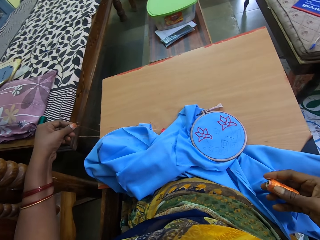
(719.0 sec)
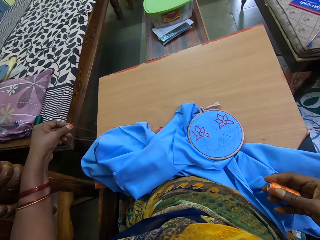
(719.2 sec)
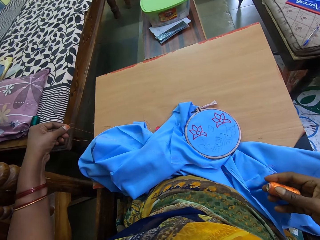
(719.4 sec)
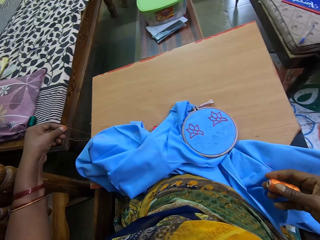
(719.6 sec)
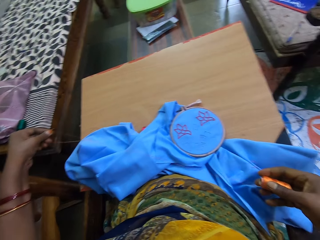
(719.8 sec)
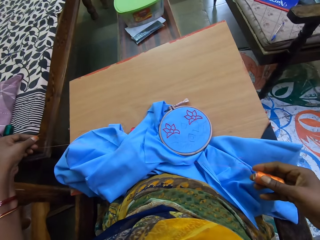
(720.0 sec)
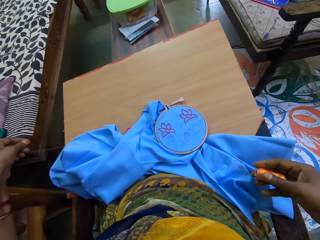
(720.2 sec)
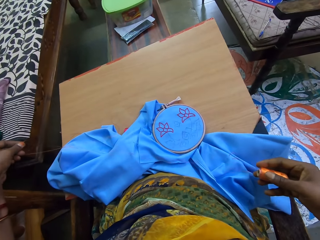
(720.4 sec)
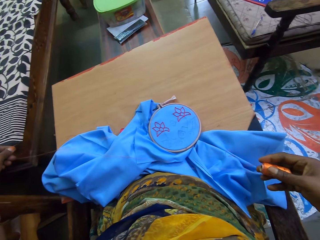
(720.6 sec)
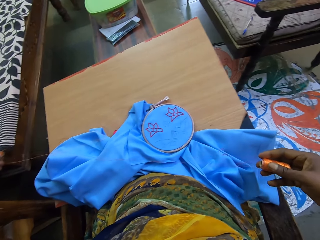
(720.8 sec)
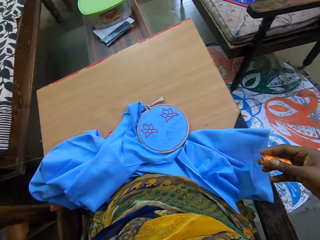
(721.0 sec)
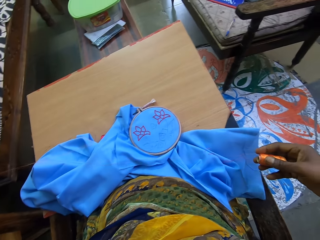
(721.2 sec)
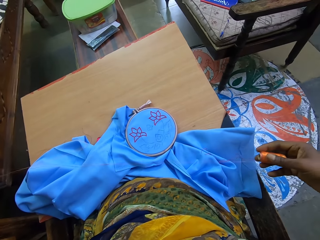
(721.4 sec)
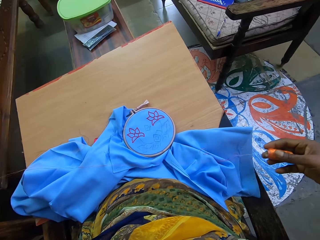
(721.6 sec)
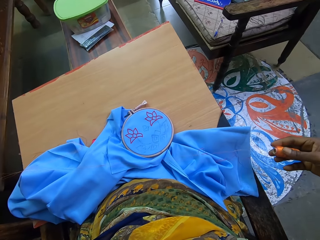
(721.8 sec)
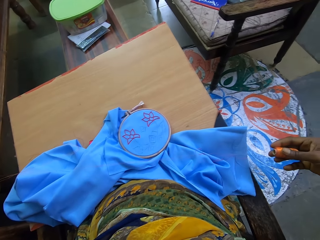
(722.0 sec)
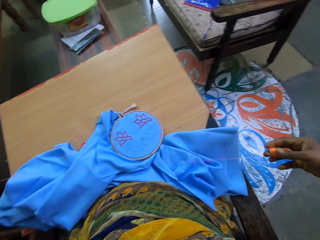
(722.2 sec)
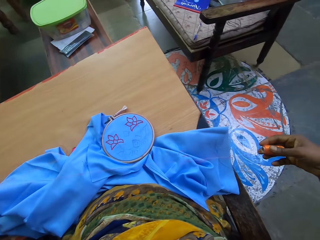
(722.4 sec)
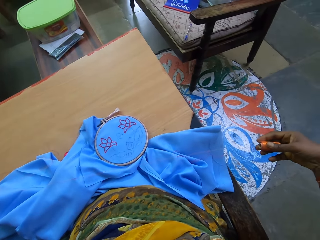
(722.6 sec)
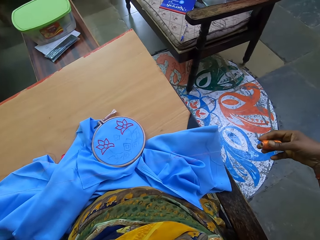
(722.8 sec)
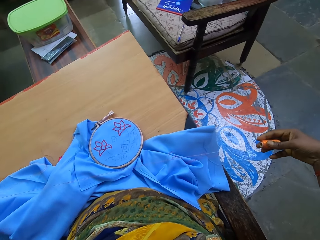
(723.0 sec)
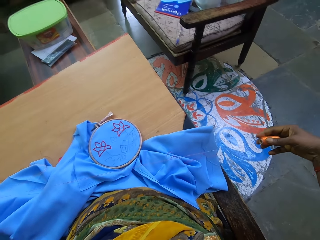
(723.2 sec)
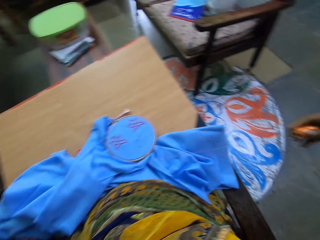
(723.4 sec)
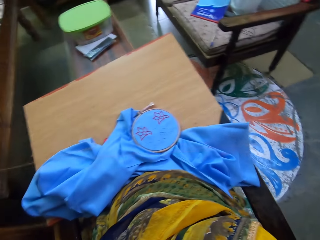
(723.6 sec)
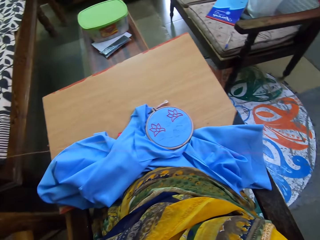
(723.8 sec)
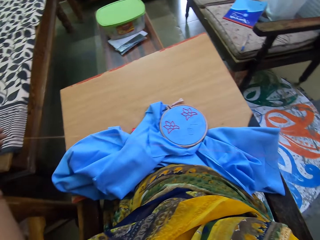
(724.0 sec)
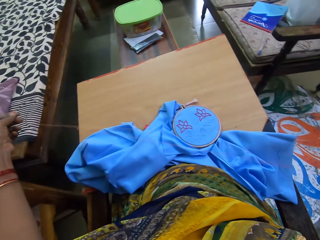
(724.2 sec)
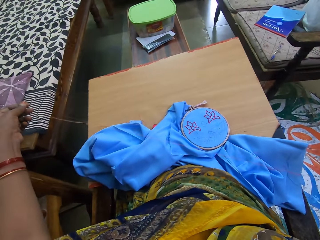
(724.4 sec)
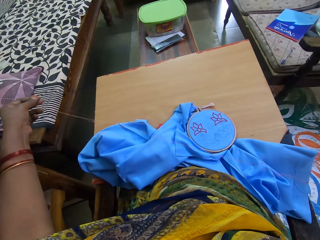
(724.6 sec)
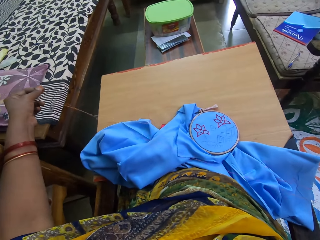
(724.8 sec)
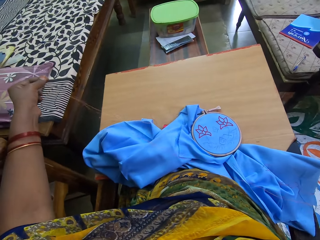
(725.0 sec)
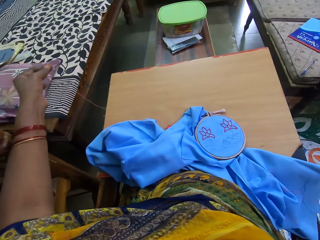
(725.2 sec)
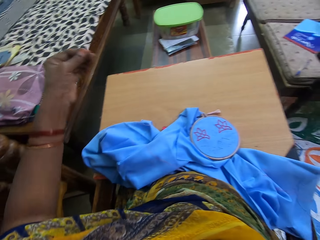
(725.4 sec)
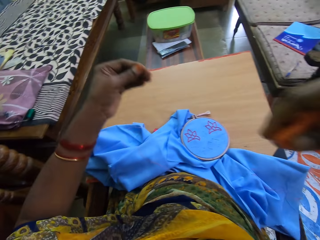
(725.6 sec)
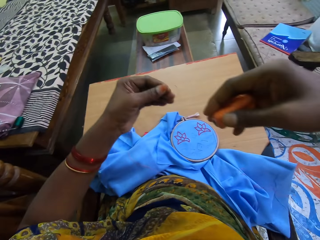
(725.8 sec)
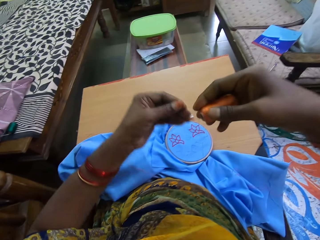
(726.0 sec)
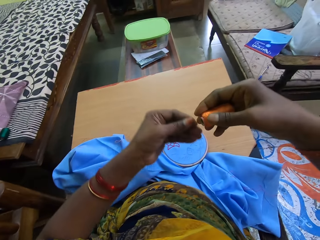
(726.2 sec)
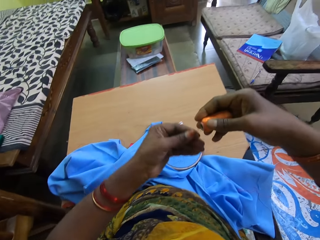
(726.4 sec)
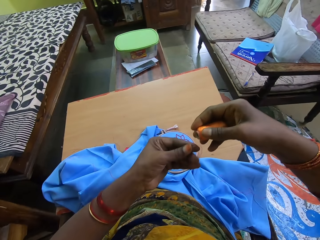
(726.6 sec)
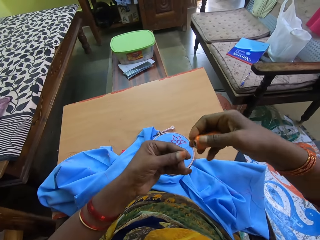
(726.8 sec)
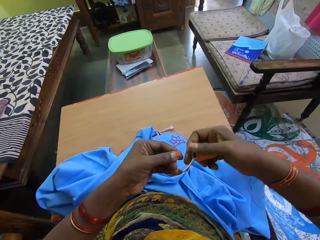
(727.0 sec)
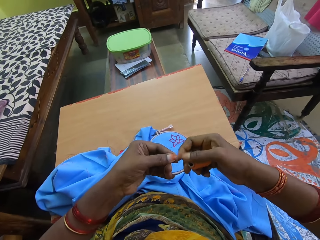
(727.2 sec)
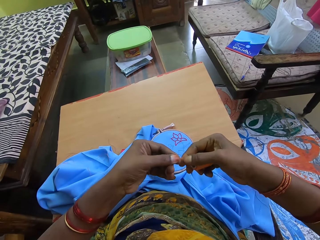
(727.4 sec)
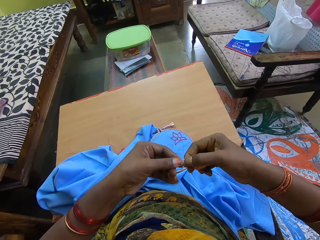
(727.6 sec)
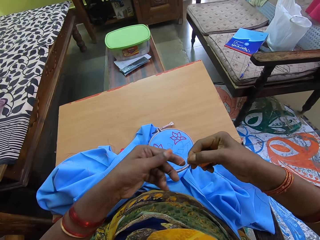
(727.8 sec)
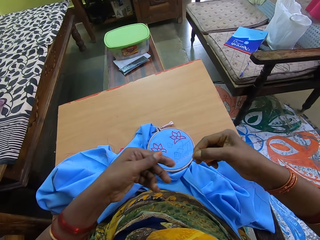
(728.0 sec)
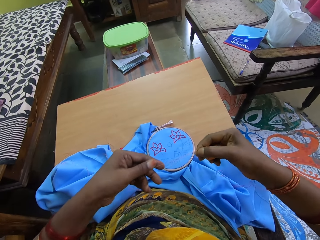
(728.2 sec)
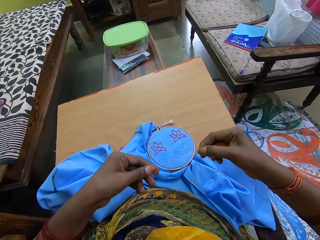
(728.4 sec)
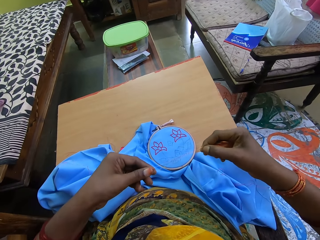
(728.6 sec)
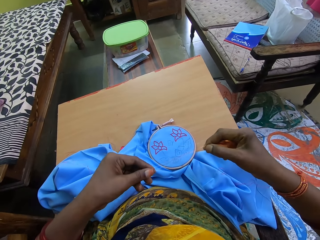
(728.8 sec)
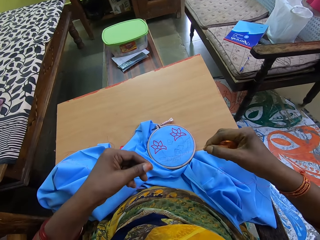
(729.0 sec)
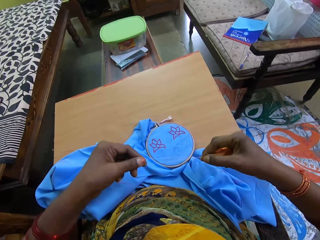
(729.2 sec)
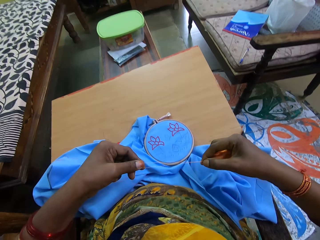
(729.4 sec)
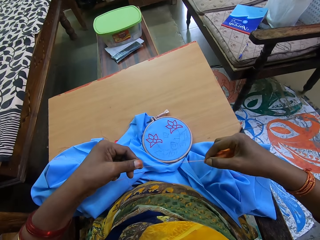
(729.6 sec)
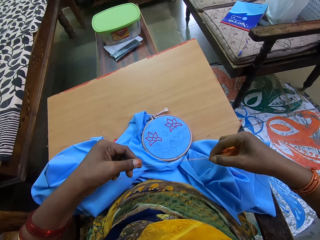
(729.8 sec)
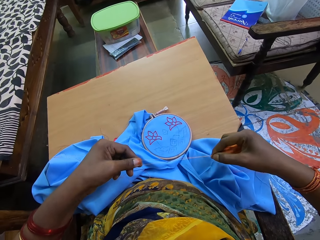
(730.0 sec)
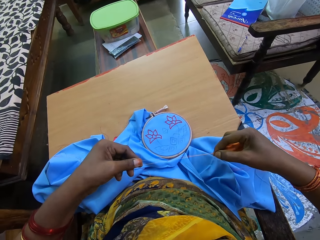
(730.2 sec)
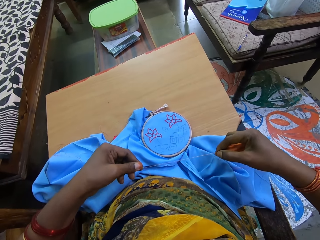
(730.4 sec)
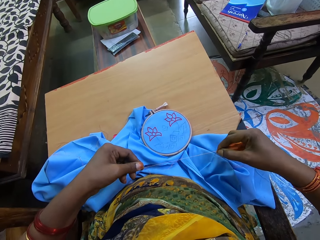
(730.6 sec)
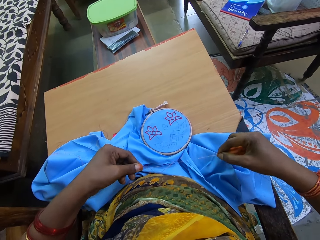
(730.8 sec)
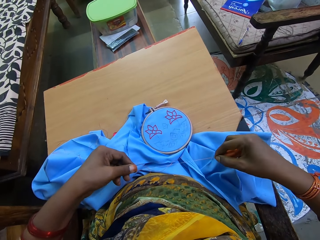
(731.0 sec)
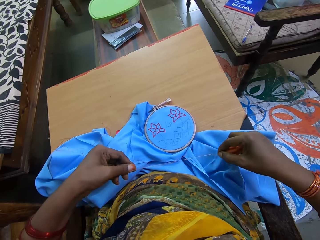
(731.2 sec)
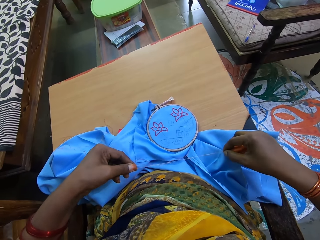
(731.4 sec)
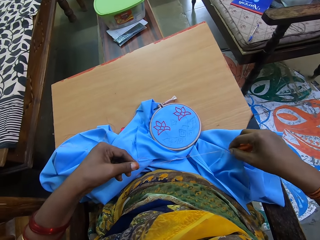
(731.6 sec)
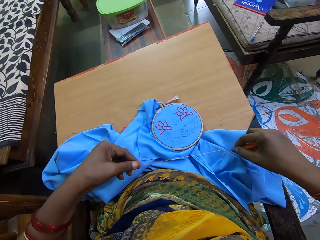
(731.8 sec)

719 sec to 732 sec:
The camera wearer holds the thread with her hands. She pulls the thread with her hands.

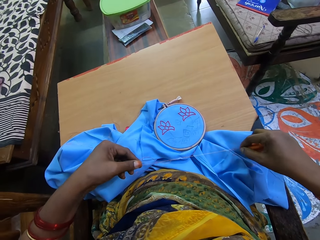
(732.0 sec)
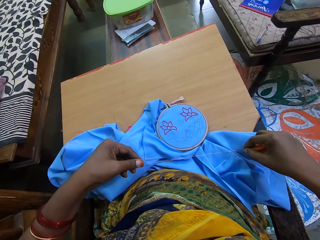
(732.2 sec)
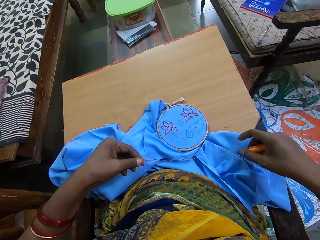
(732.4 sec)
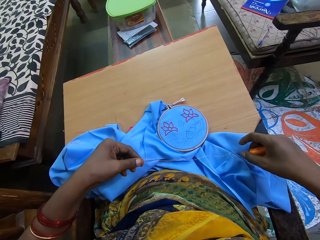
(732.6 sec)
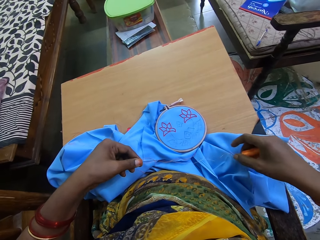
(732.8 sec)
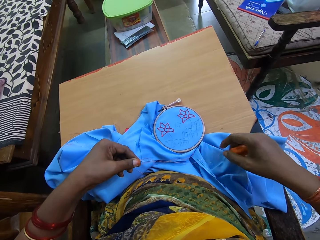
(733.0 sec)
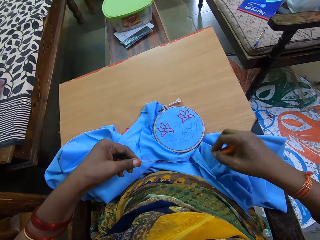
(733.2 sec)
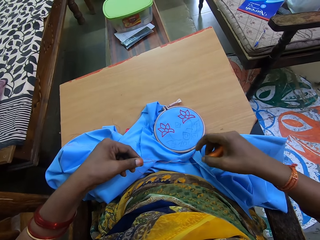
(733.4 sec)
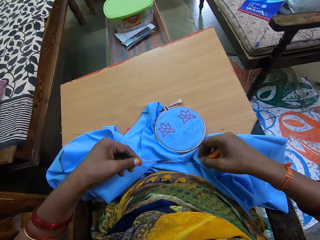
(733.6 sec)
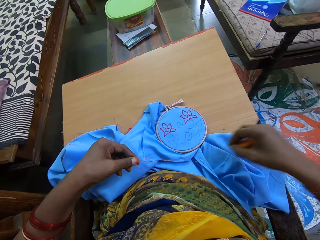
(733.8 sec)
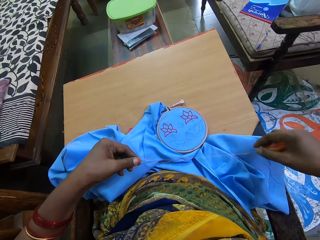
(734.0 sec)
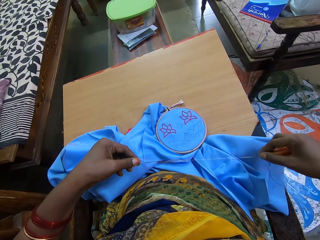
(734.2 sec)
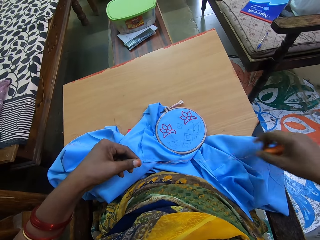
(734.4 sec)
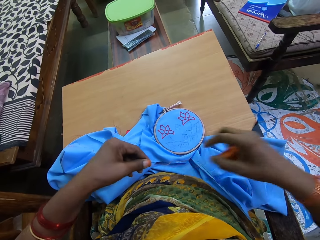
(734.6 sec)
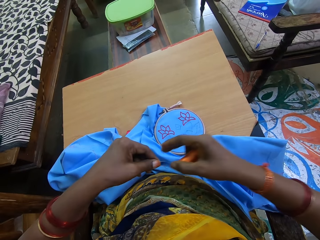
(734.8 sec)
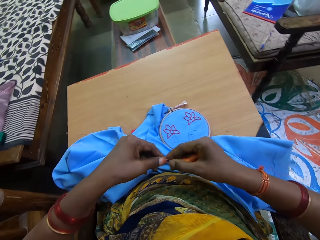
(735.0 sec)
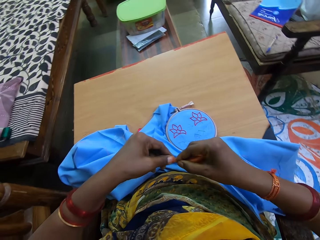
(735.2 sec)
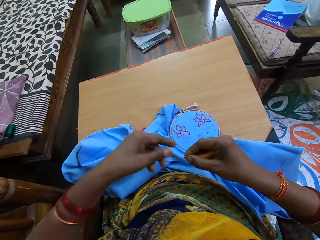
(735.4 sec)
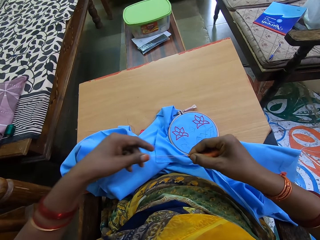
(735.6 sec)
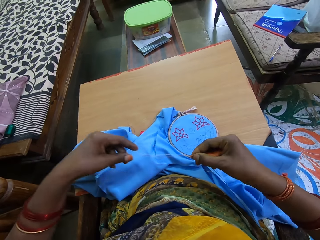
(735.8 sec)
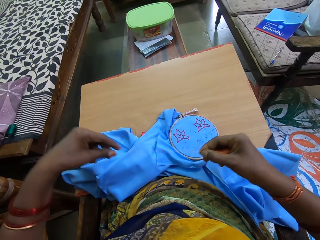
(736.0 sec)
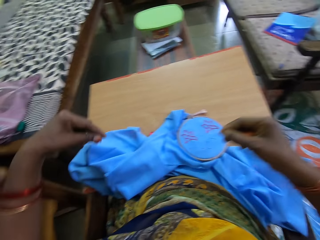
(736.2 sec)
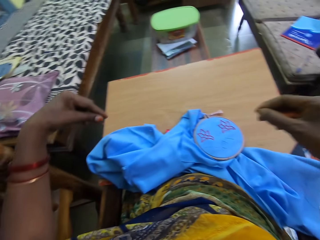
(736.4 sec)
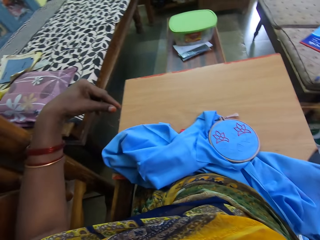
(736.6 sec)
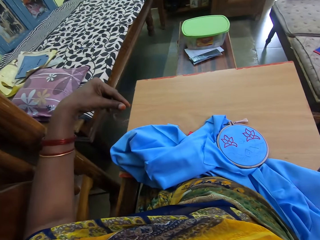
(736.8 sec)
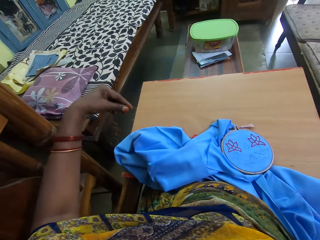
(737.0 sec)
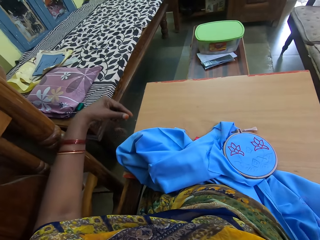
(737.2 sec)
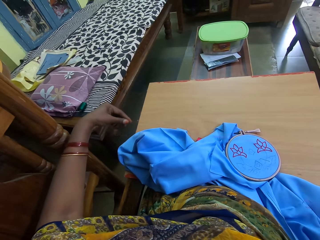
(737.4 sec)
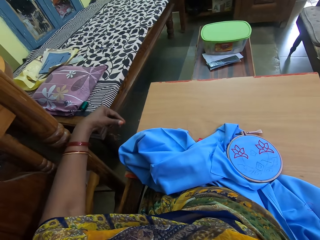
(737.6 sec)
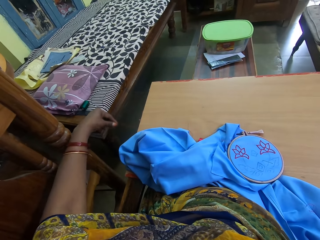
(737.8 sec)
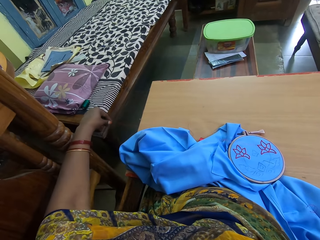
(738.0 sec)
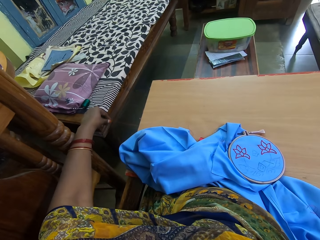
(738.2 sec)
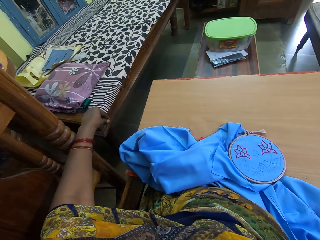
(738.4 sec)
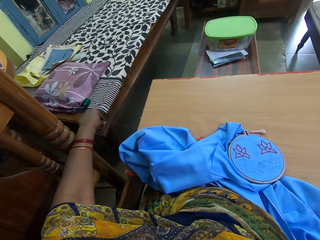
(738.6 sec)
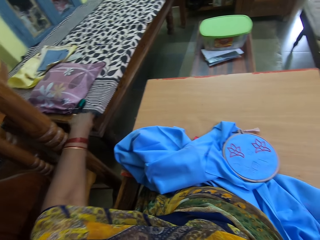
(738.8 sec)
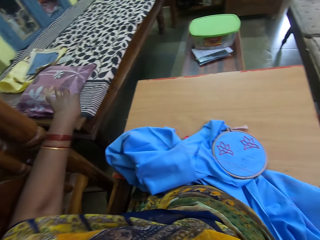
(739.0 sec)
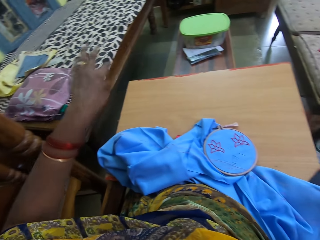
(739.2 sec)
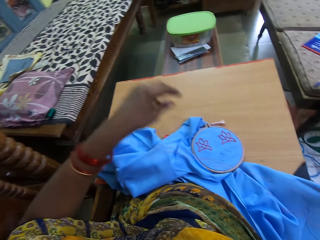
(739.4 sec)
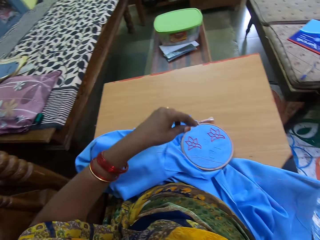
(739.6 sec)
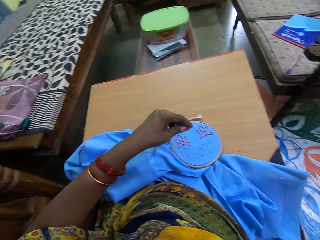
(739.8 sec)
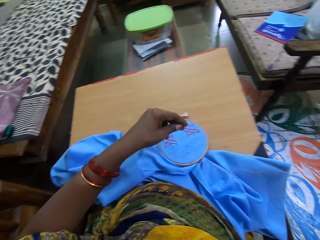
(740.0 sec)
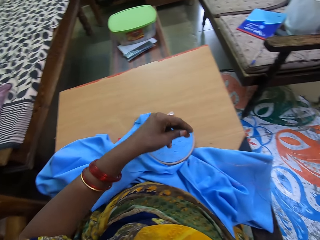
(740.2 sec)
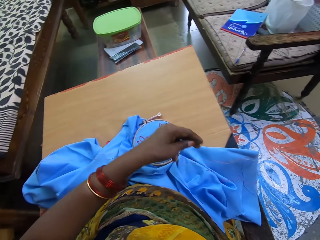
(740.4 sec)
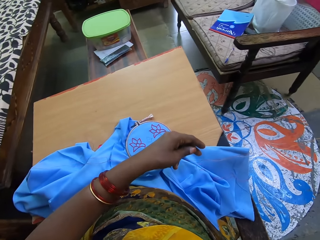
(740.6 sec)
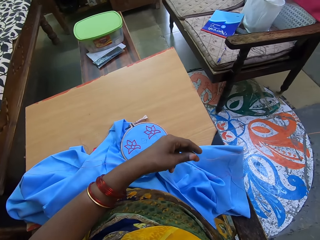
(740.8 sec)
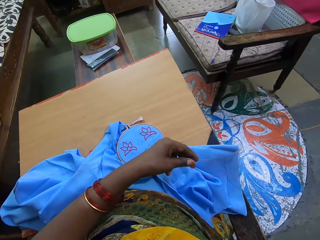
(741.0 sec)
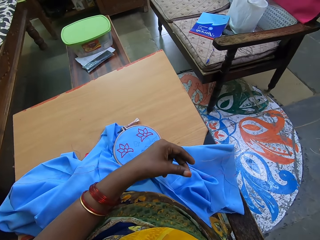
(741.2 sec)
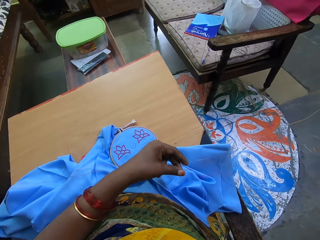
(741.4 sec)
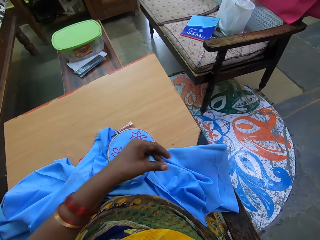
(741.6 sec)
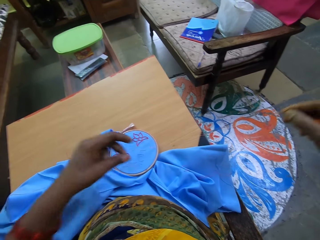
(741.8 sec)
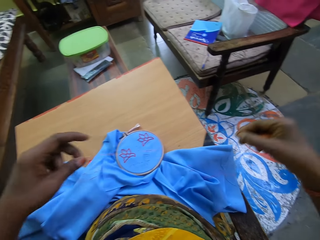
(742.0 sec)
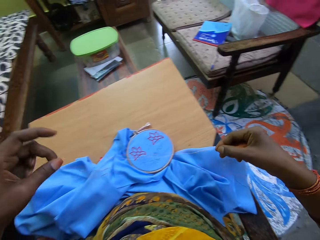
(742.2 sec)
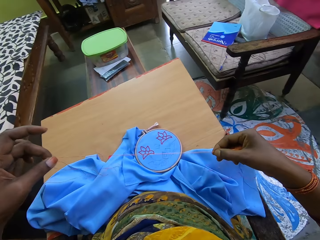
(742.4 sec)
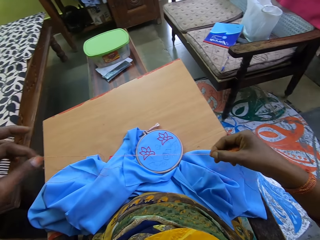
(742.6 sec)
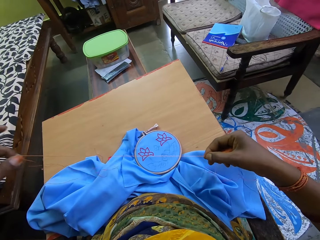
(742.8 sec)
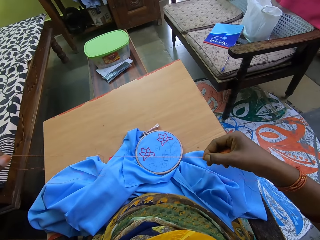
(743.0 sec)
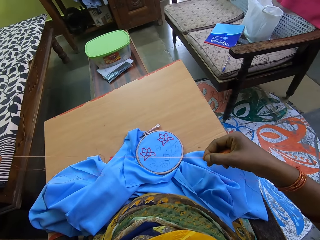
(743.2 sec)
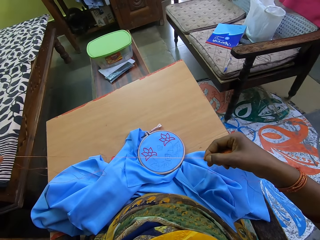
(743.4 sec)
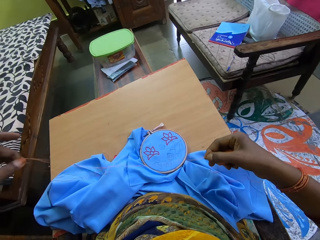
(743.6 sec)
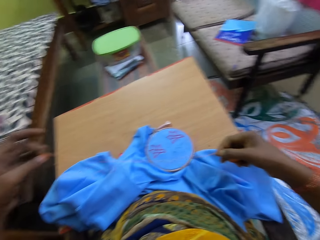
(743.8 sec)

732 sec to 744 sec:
The camera wearer holds the thread with her hands. She pulls the thread with her hands. She holds the thread with her hands. She pulls the thread with her hands.
